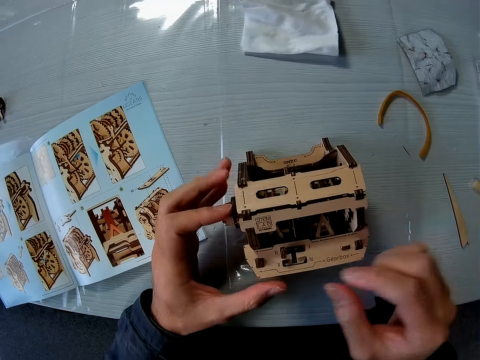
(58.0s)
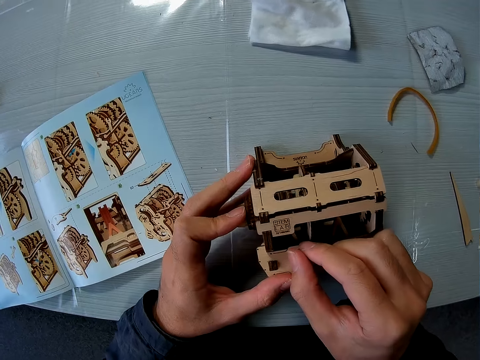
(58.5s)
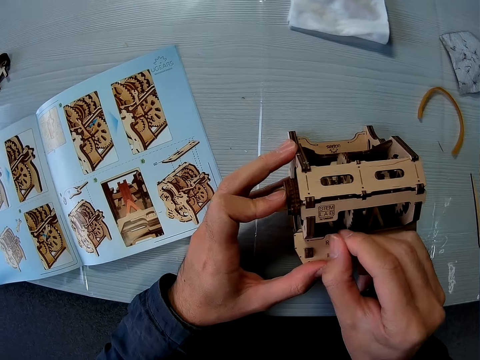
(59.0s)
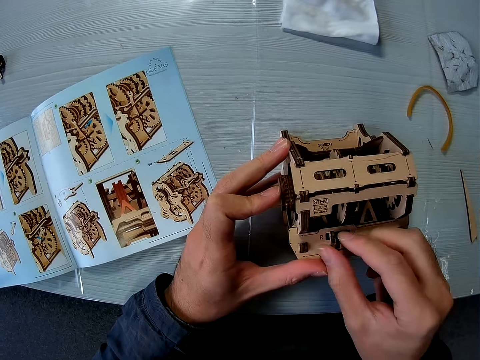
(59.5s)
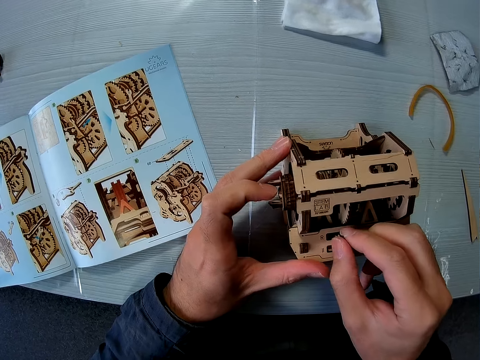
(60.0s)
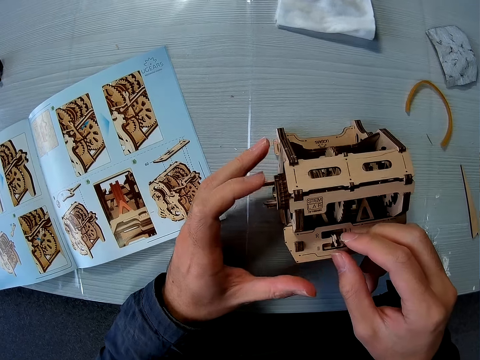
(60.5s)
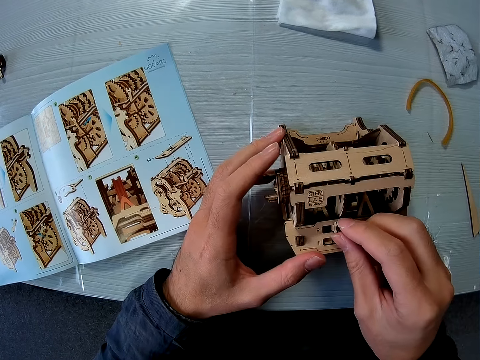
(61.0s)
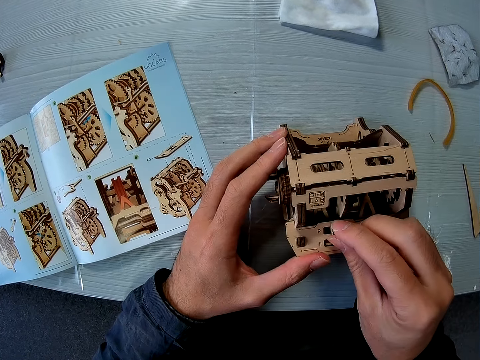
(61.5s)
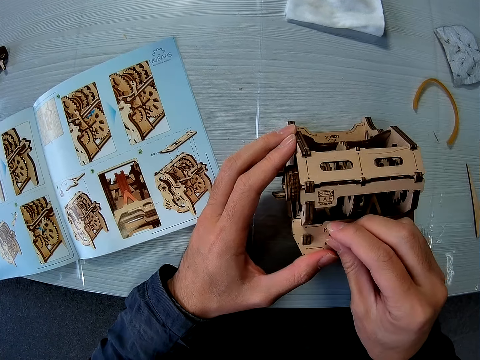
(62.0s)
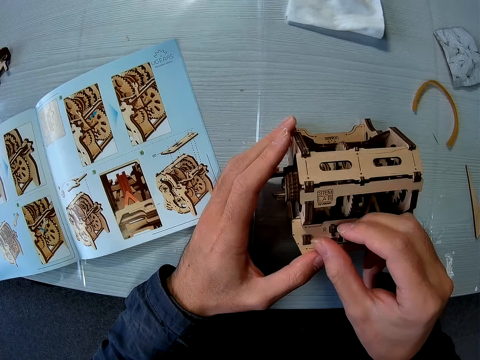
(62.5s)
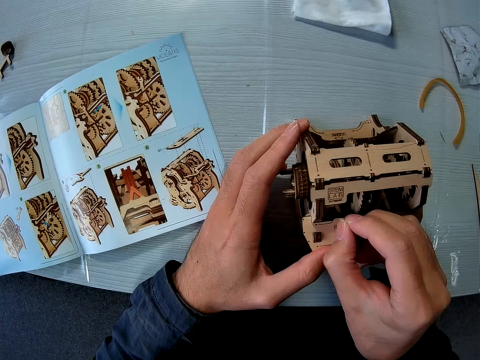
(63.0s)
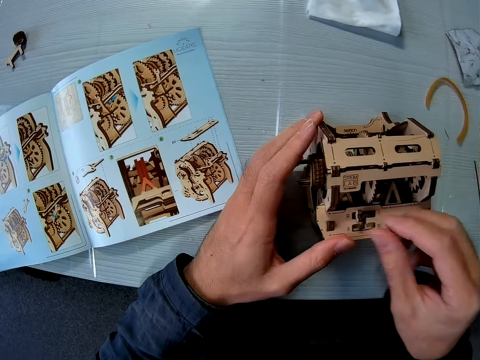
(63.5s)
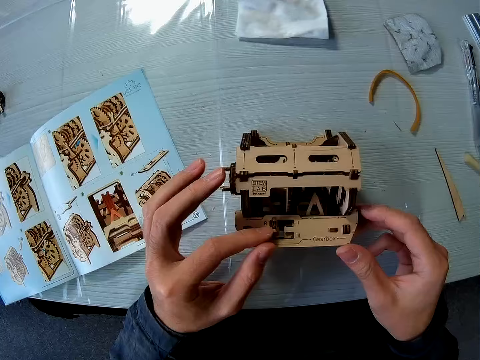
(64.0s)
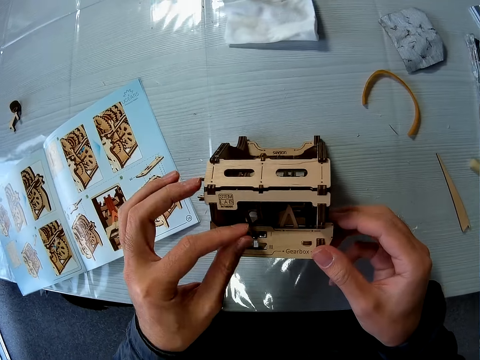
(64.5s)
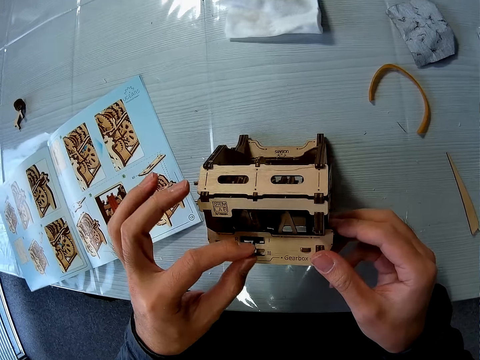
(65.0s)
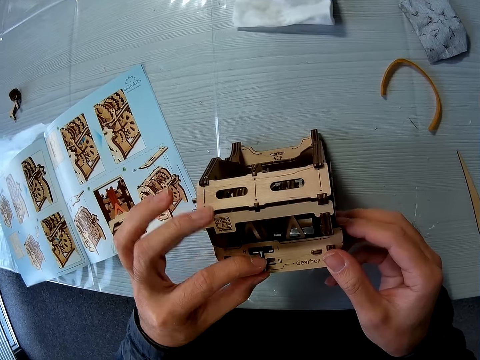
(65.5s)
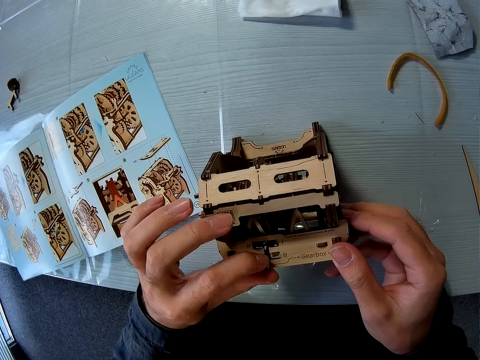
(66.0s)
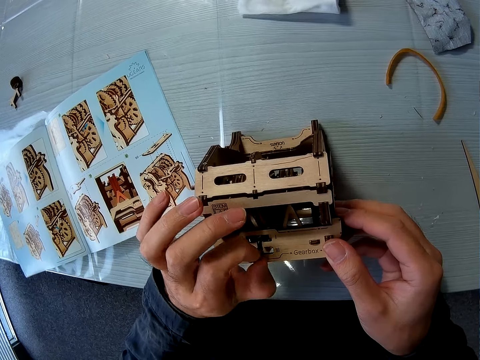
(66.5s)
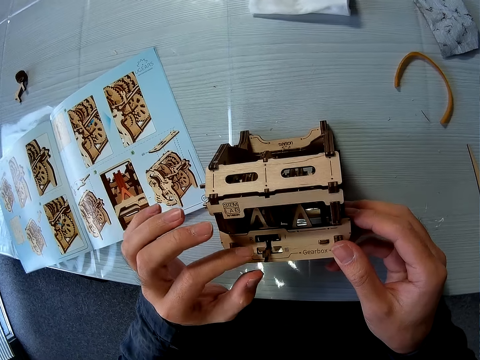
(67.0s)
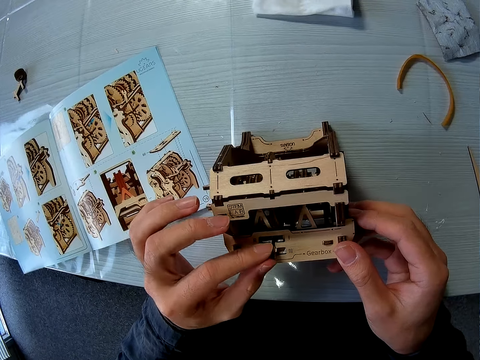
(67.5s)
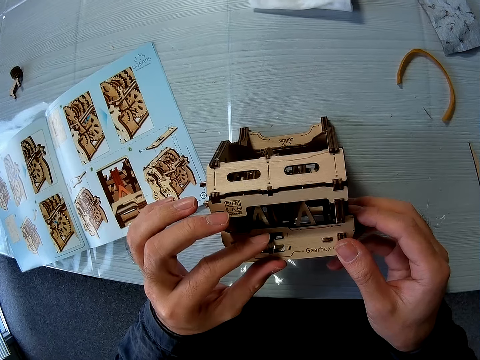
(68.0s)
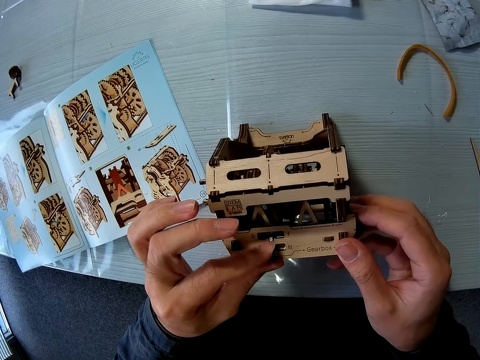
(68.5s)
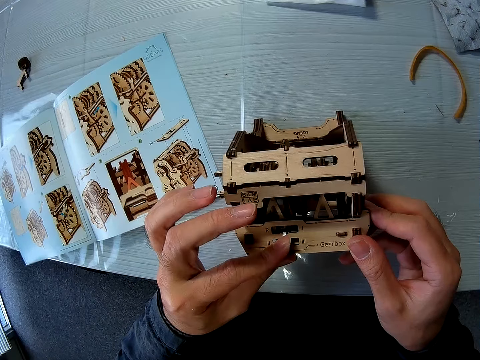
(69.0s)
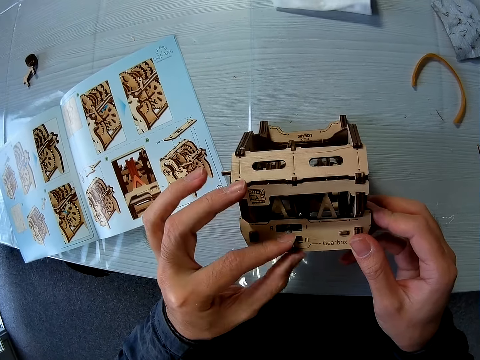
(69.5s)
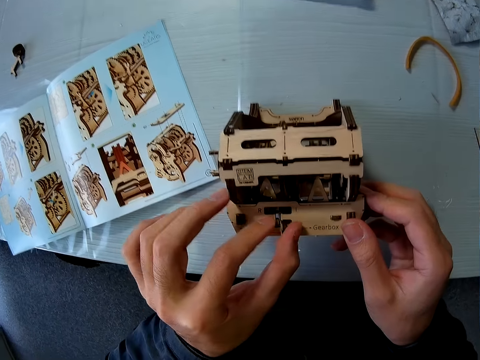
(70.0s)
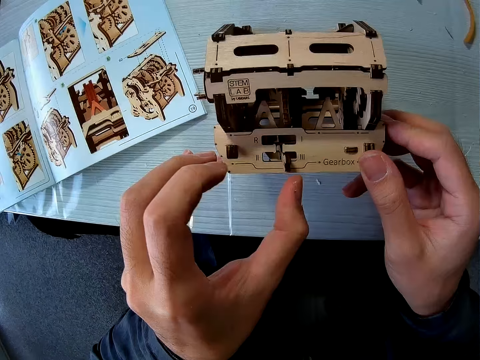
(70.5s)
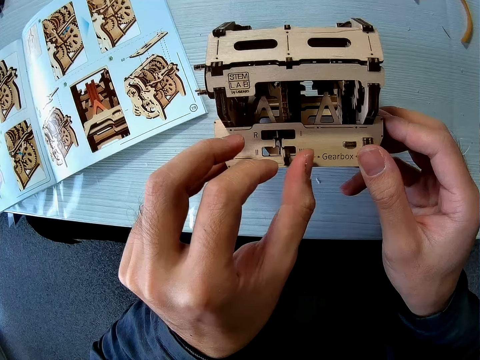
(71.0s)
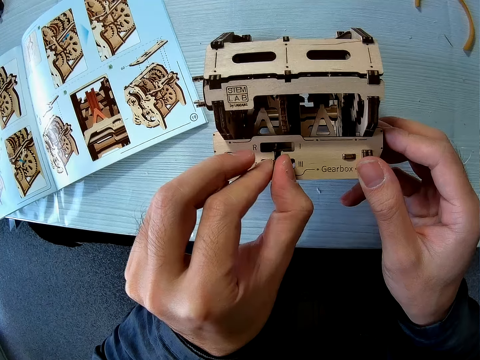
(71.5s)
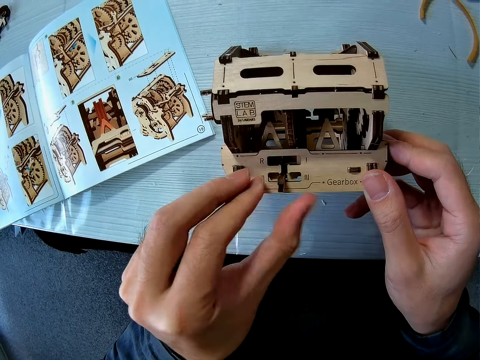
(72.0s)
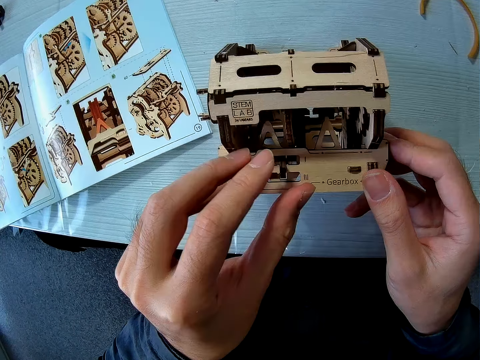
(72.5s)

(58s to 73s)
The camera wearer adjusts the laser cut model.

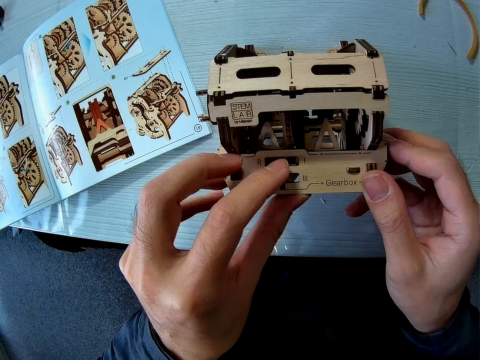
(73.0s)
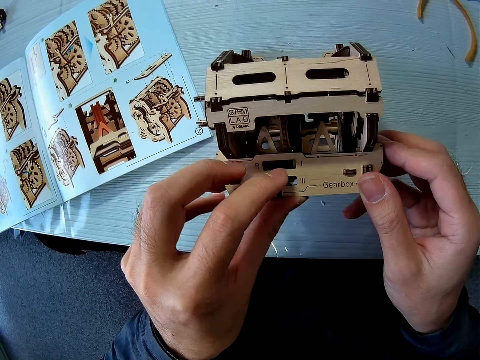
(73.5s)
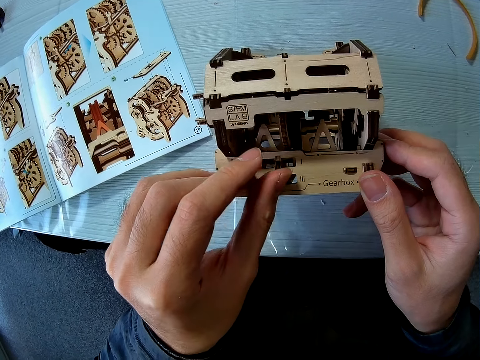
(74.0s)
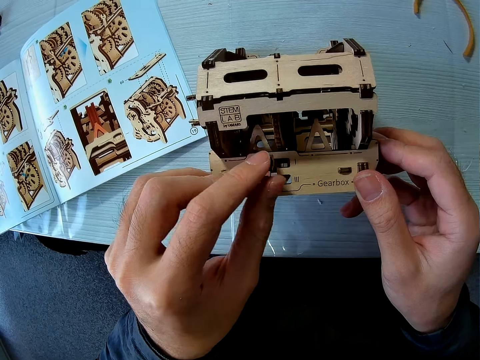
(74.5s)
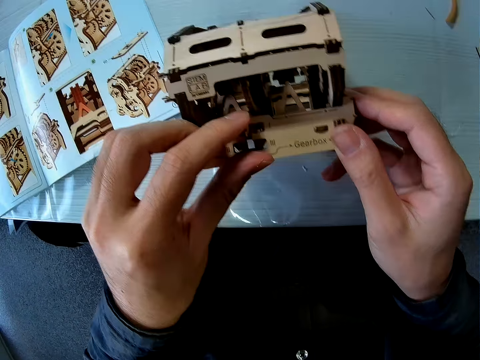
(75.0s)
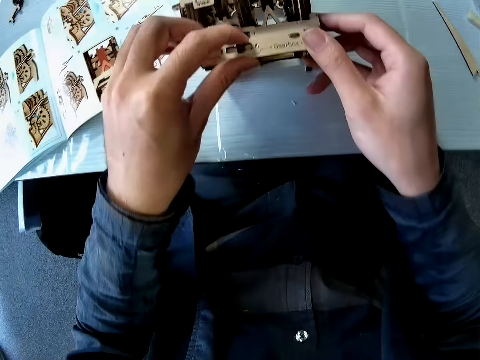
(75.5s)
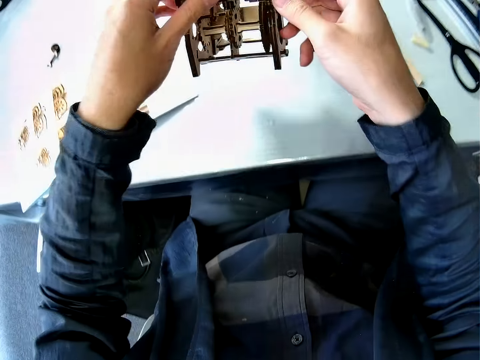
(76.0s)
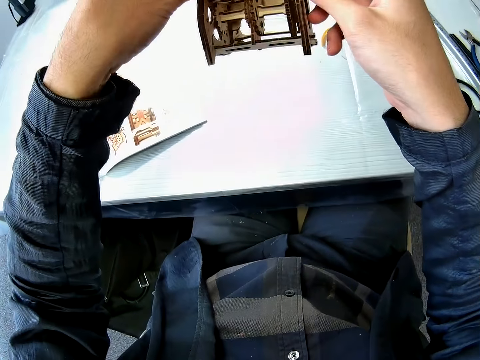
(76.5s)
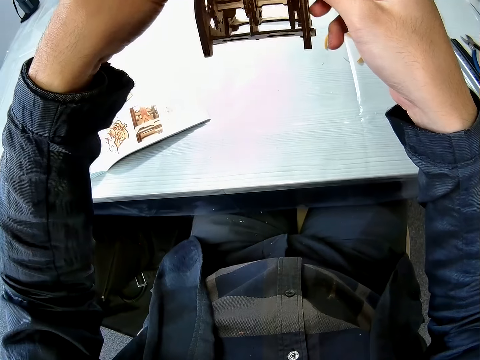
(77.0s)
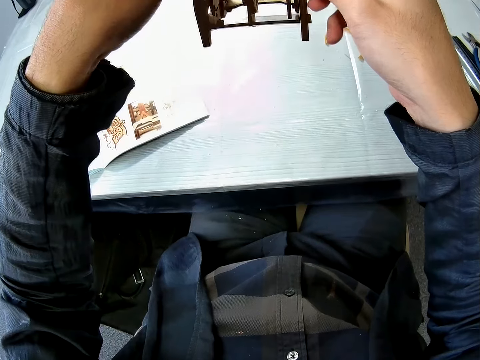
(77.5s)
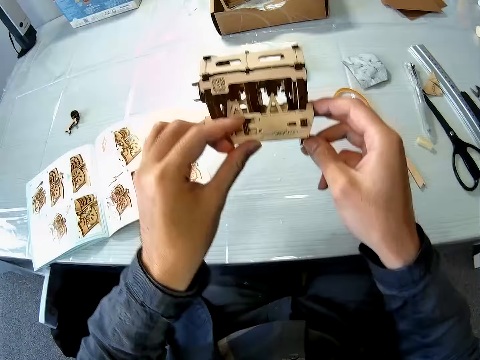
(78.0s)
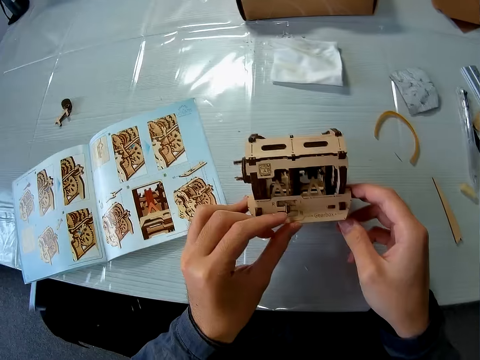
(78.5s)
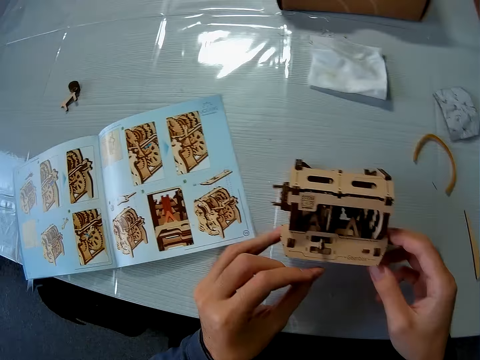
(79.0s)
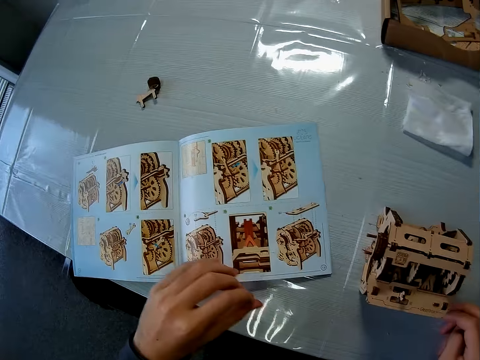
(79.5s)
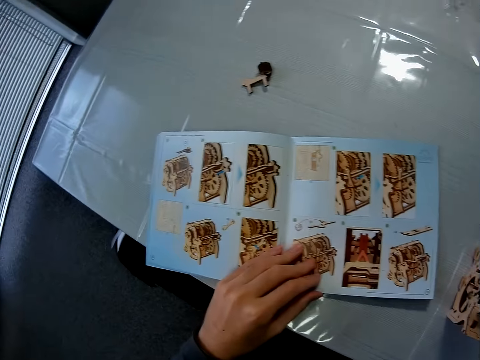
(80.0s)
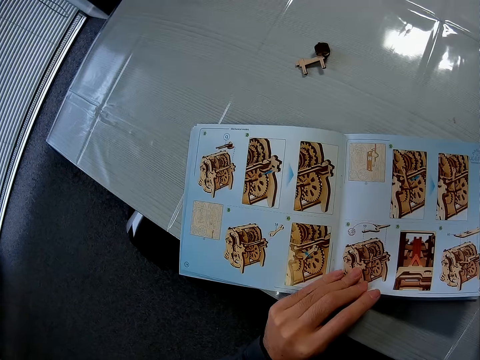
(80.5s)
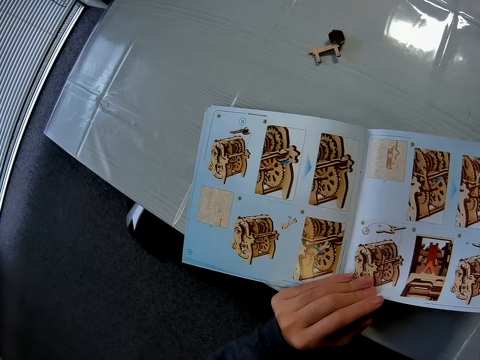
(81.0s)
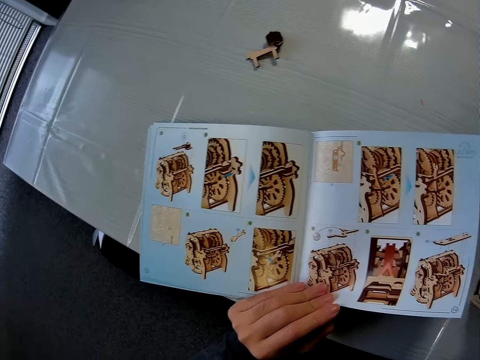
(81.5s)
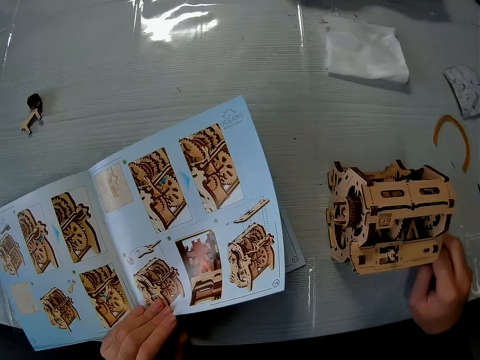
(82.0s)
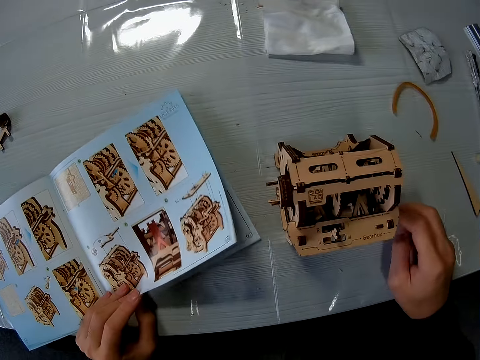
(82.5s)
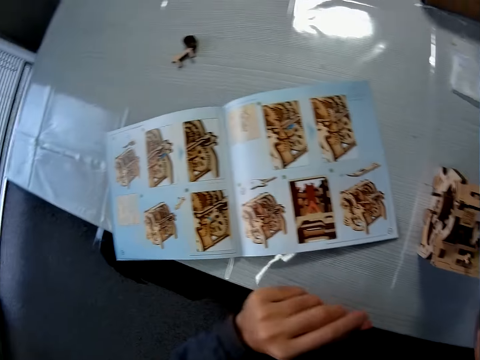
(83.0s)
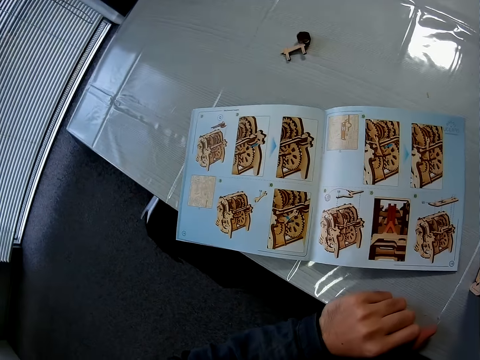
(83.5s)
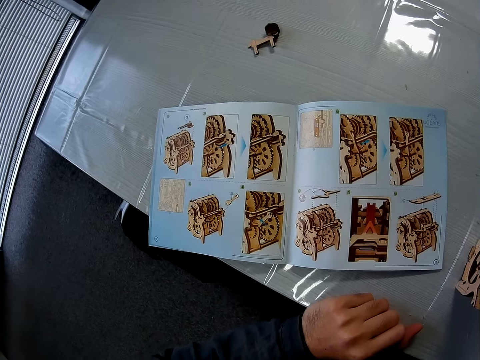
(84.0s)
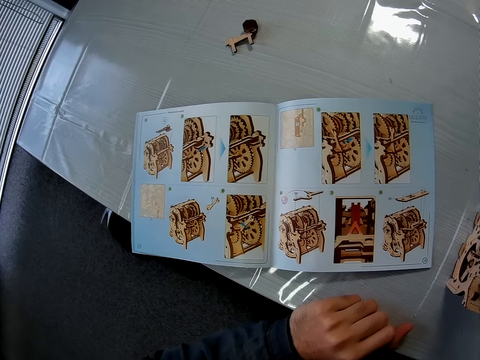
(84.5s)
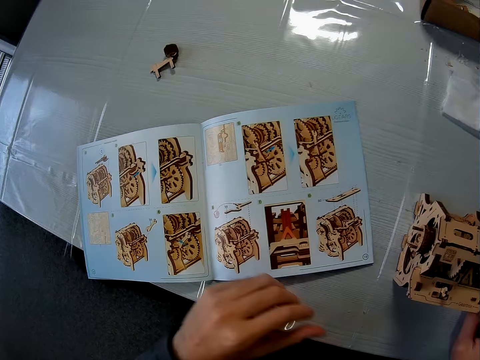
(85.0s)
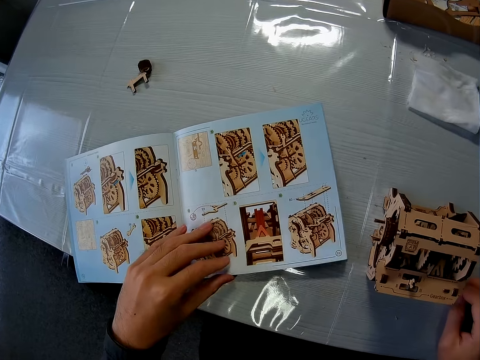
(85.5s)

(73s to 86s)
The camera wearer picks up the cardboard structure from the table. They look at the laser cut model. They drop the cardboard structure on the table. They touch the book or paper. They look at the paper.
